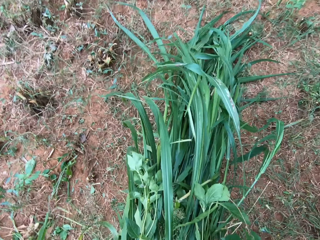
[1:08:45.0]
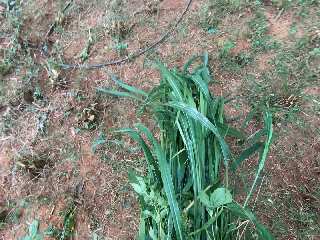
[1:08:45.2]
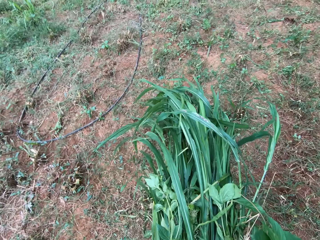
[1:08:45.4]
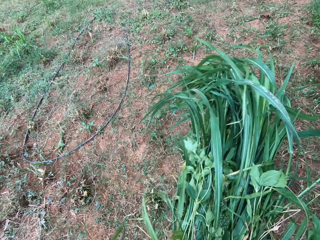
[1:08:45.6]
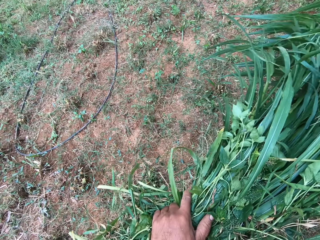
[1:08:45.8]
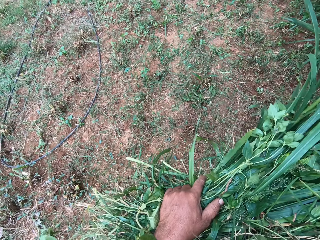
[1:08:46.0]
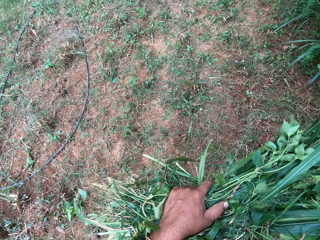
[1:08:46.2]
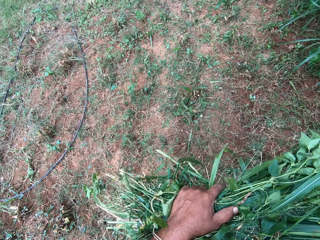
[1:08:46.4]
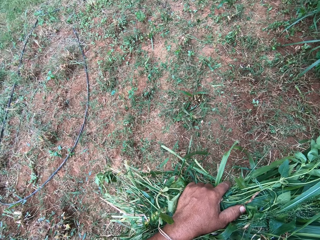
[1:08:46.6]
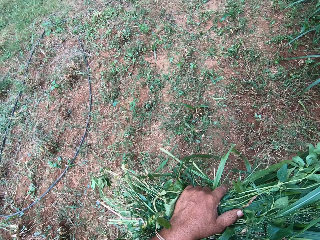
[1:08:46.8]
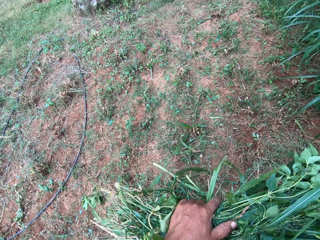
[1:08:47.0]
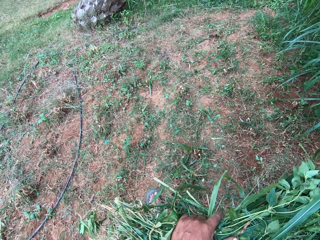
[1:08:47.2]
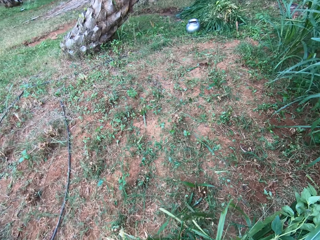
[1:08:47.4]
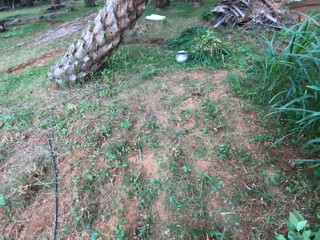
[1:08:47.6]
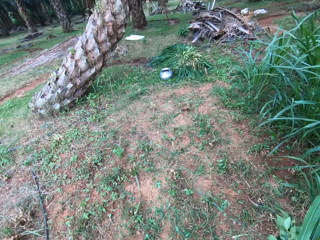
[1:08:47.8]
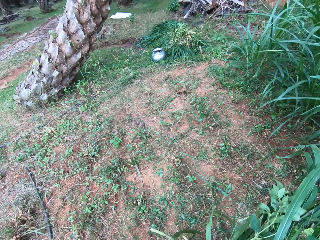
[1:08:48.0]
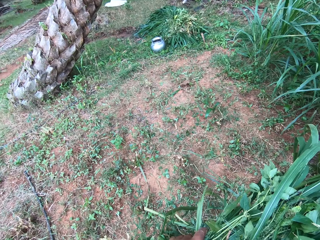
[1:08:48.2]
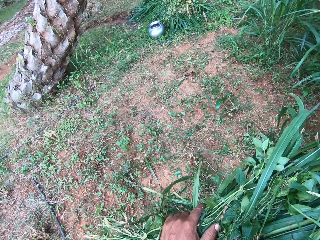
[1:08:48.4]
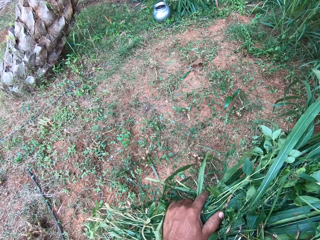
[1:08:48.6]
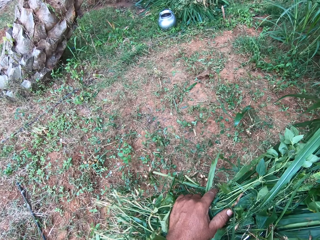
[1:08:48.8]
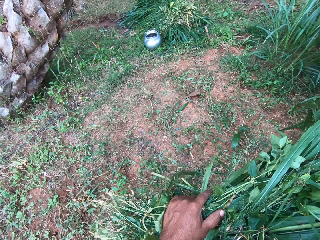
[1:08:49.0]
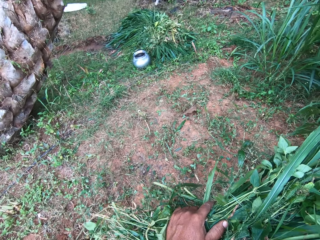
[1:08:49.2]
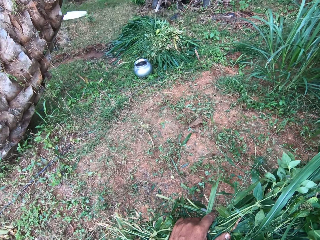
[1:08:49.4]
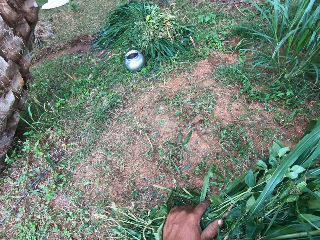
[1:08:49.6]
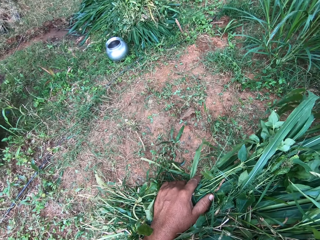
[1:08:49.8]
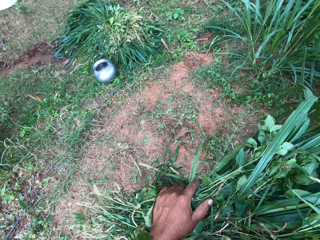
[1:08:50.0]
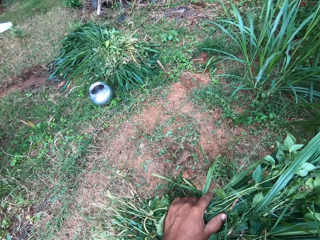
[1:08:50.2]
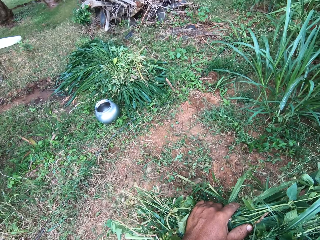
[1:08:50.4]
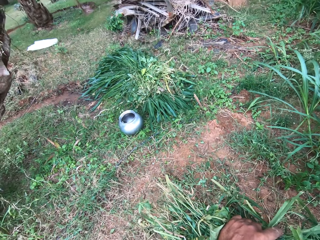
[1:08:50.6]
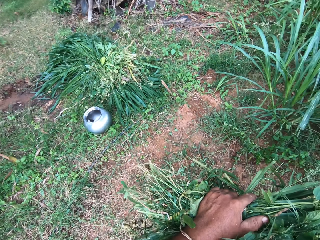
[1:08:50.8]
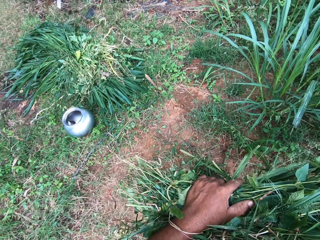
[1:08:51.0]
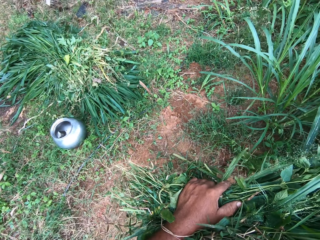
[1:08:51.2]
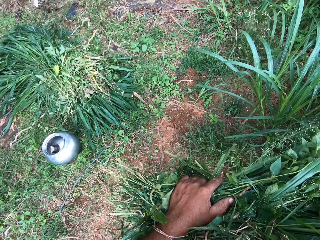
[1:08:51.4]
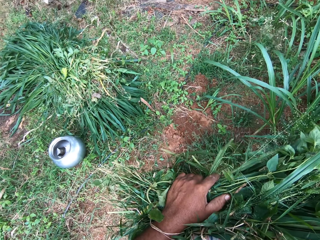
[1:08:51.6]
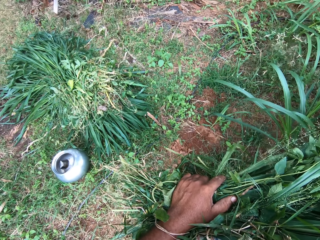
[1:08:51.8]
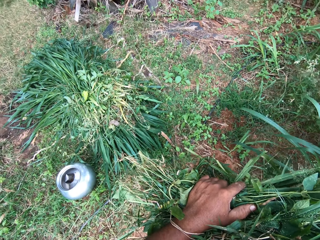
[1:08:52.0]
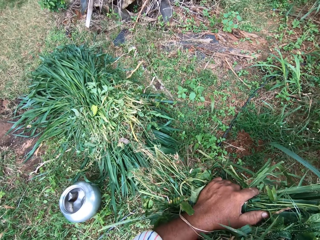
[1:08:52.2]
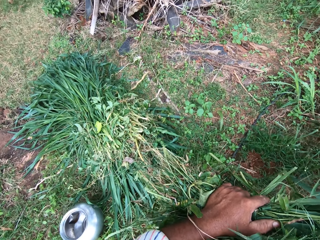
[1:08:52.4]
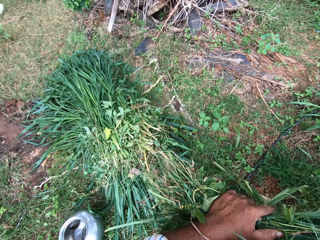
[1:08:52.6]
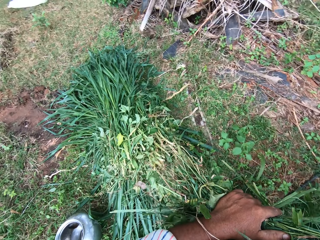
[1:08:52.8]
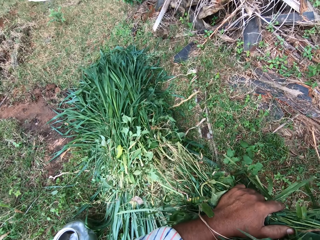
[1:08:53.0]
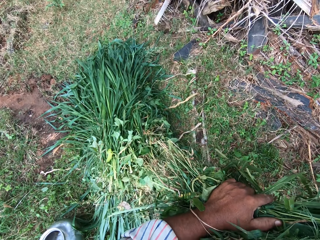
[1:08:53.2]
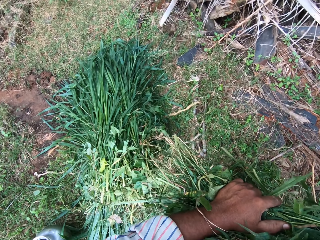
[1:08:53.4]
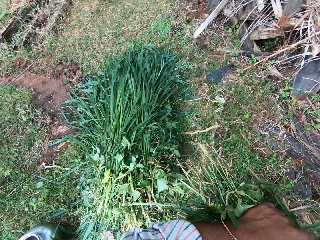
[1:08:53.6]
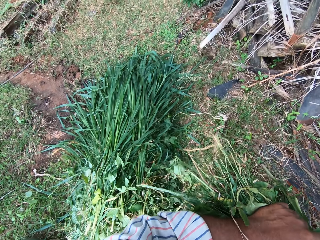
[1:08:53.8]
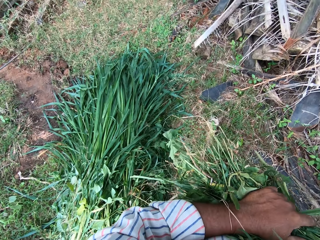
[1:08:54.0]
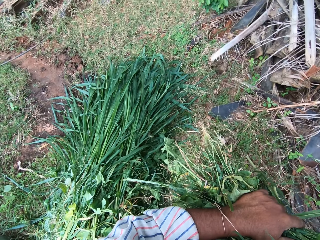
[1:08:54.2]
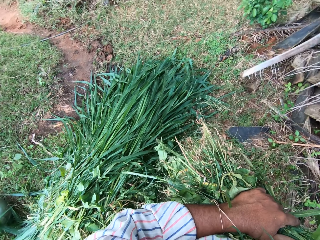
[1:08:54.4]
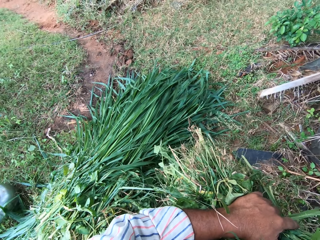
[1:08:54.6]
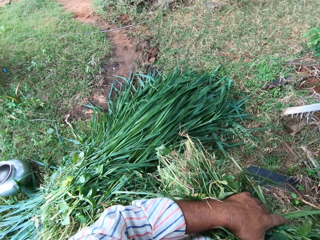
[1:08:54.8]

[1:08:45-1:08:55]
The camera wearer carries the heap of grasses from the ground. They walk around the backyard. They walk away with the heap of grasses.

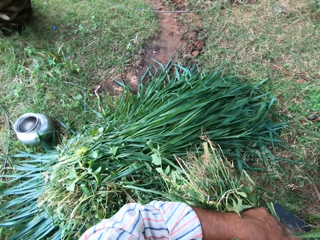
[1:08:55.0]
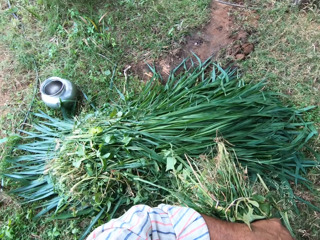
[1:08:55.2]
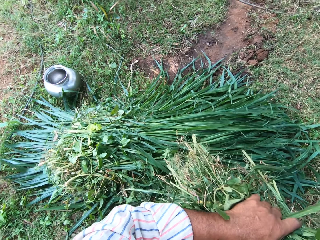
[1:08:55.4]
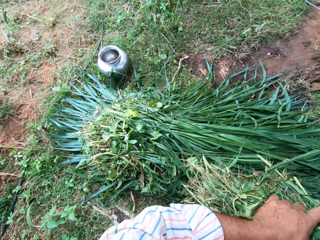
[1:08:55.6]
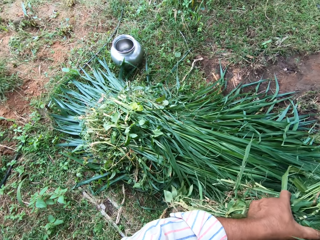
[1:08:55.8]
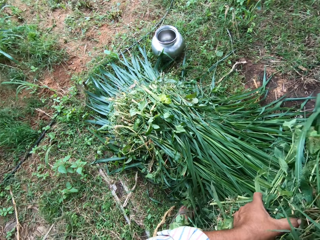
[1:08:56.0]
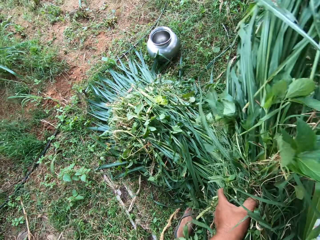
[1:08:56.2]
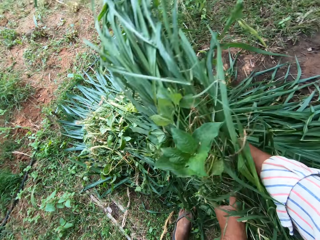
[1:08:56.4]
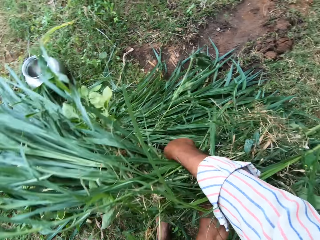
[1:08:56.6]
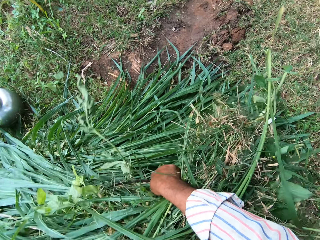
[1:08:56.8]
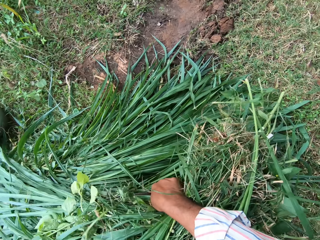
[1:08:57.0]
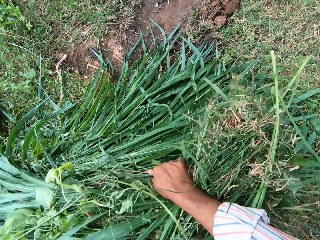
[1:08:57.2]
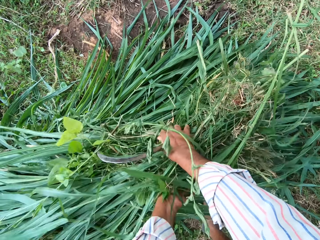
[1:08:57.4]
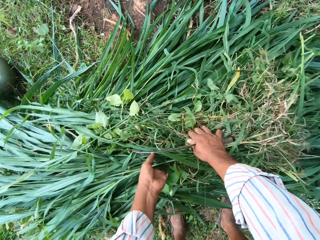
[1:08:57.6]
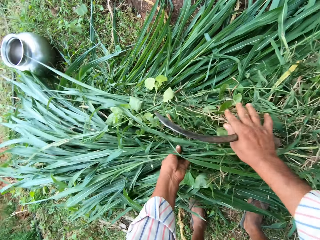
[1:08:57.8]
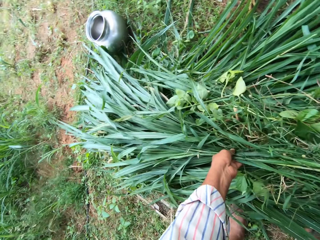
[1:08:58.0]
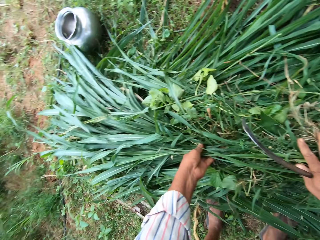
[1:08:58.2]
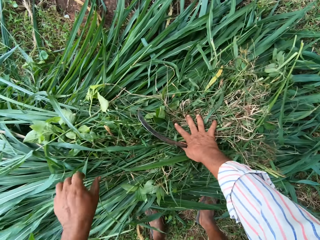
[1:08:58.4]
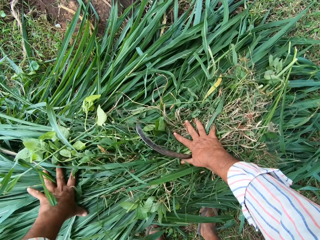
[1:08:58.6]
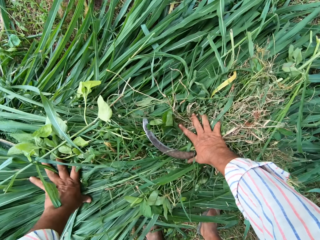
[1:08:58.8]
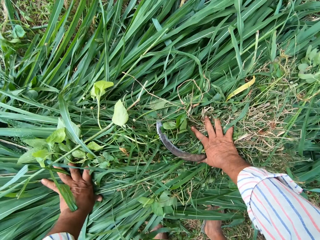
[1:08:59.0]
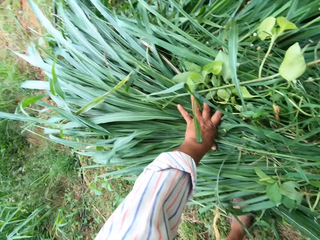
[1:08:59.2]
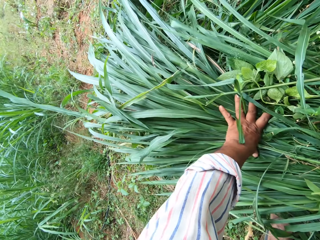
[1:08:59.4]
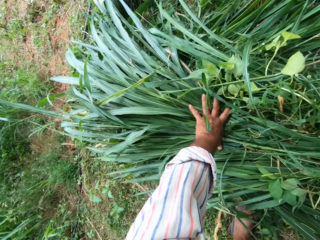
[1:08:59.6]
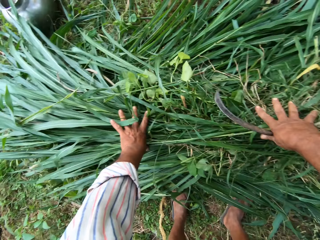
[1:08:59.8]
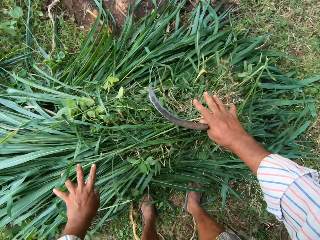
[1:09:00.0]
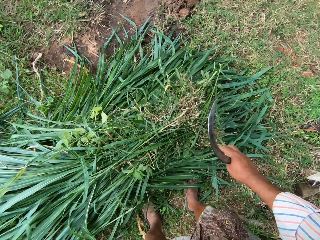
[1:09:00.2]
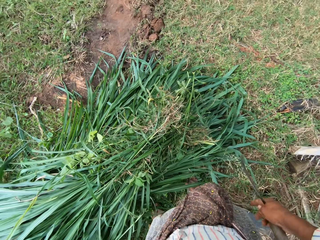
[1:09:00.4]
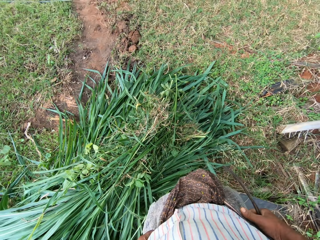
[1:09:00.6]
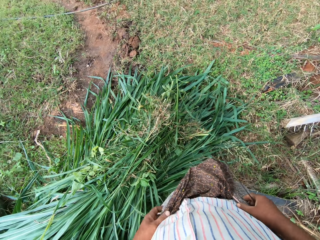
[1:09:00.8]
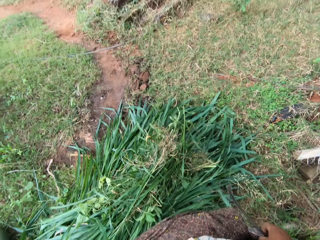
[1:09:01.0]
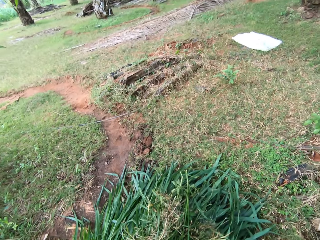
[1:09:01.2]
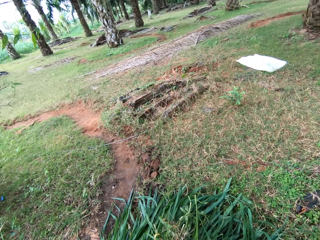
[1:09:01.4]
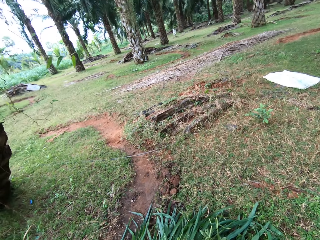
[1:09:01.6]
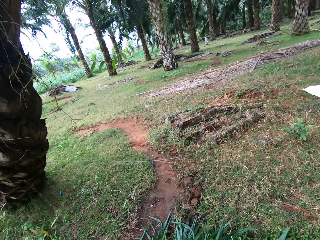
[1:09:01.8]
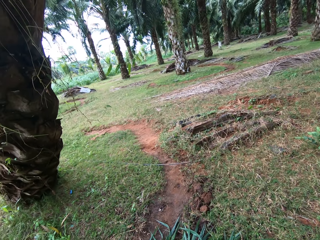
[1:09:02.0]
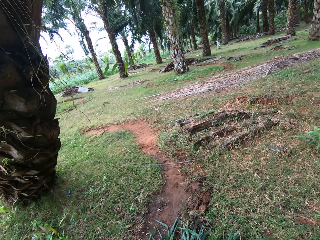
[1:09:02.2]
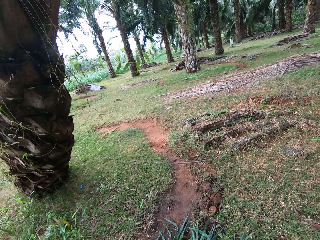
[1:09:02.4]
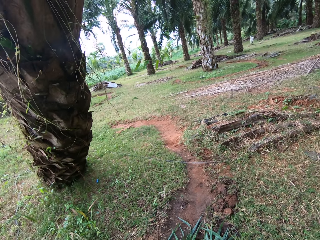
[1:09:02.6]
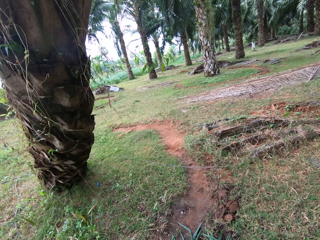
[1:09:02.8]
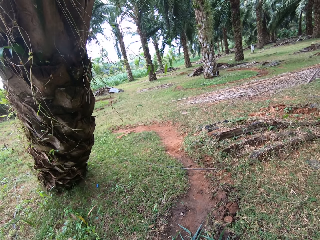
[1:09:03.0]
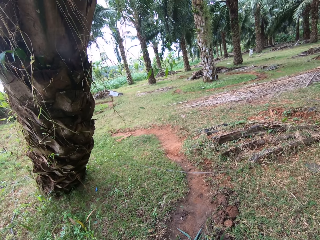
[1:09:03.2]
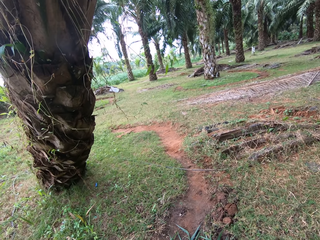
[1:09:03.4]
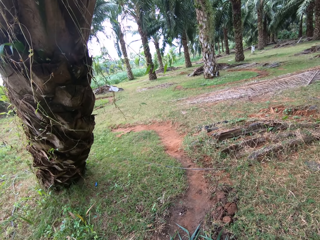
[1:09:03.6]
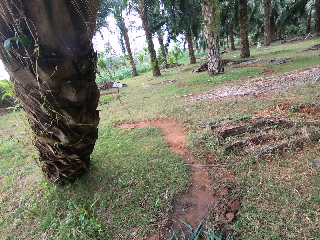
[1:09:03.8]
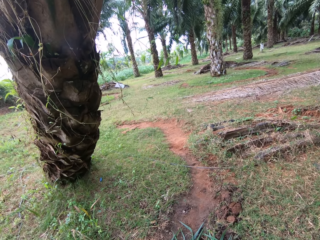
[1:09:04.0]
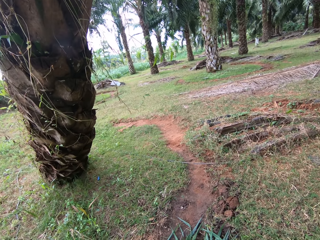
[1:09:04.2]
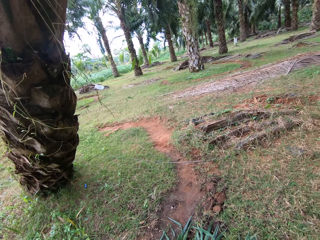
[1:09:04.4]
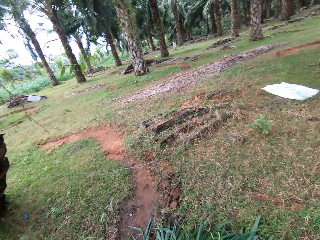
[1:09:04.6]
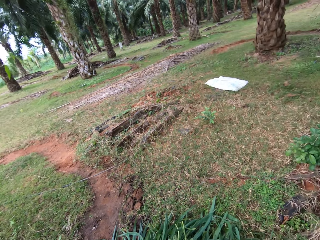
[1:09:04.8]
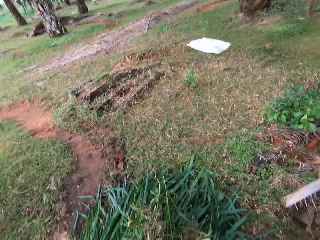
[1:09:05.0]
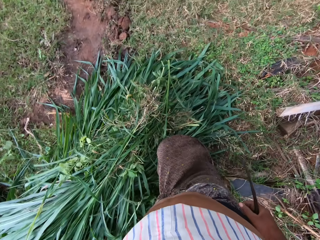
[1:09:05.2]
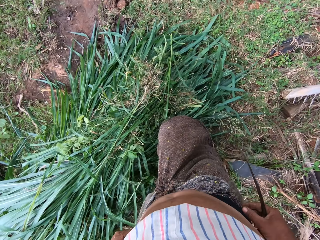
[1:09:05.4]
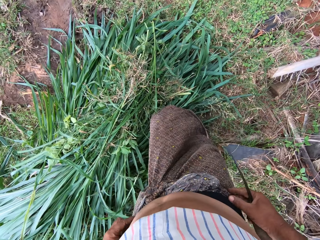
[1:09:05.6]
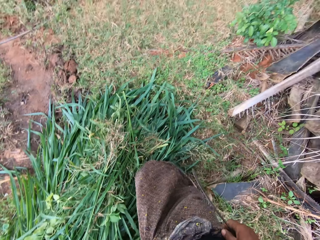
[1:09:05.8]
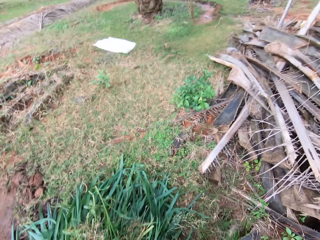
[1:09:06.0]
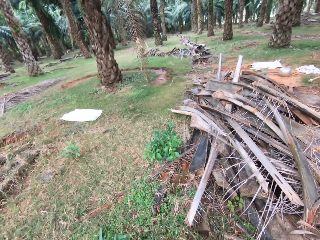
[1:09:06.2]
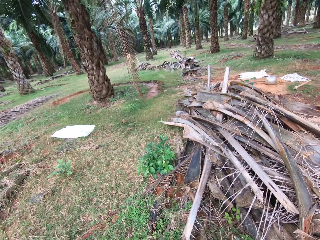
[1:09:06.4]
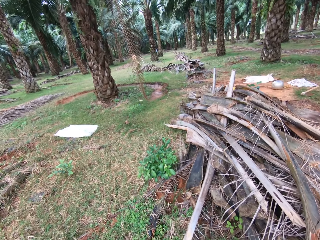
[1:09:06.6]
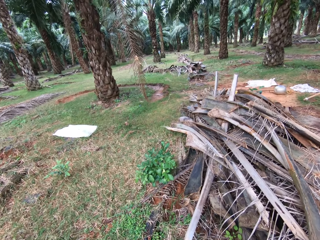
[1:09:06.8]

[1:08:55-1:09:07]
The camera wearer drops the heap of grass on a heap of grasses. They look around the backyard.
